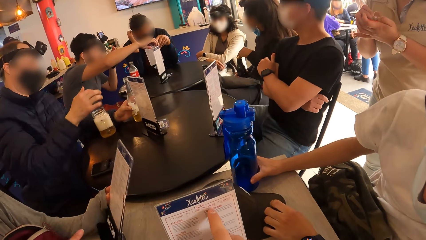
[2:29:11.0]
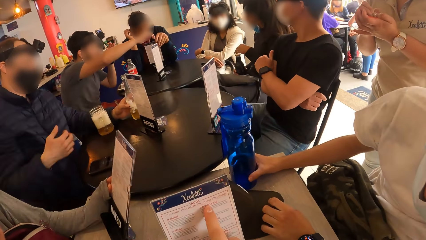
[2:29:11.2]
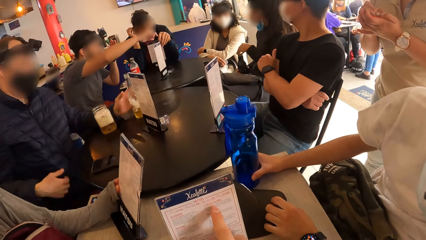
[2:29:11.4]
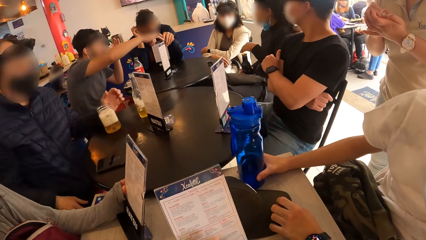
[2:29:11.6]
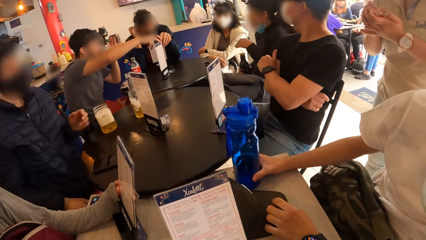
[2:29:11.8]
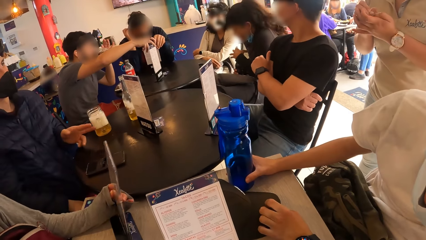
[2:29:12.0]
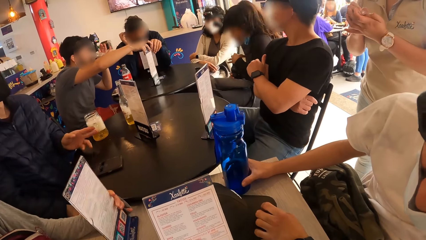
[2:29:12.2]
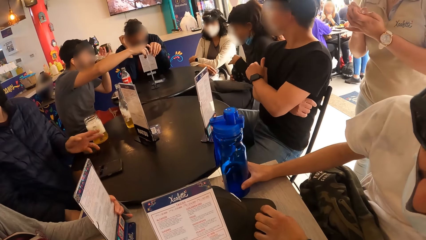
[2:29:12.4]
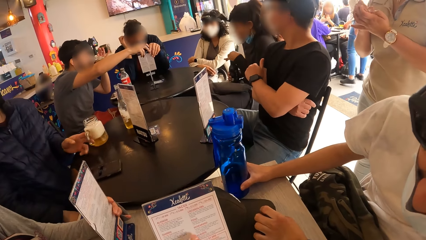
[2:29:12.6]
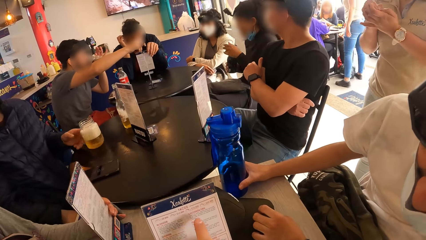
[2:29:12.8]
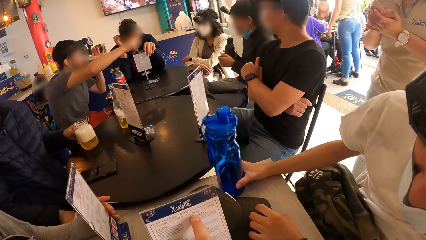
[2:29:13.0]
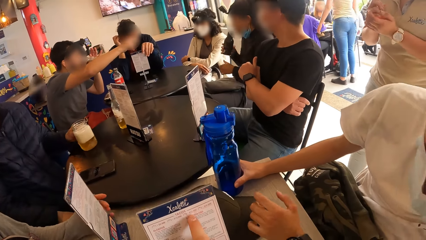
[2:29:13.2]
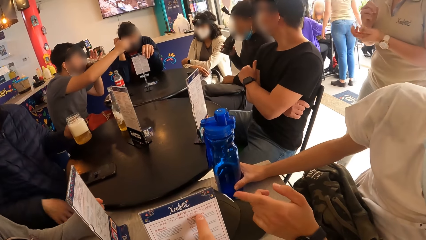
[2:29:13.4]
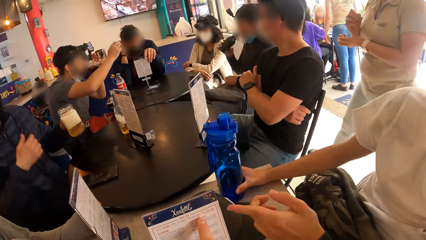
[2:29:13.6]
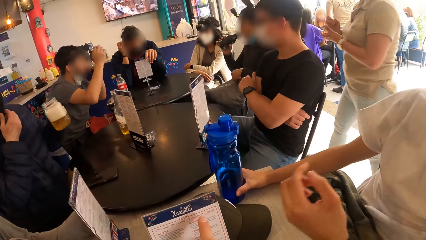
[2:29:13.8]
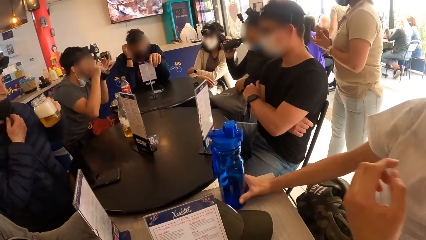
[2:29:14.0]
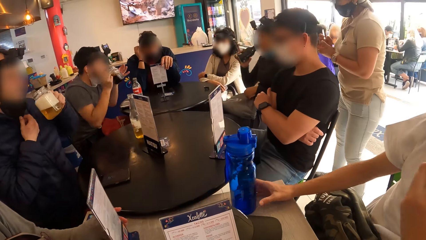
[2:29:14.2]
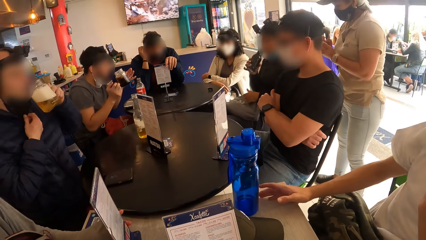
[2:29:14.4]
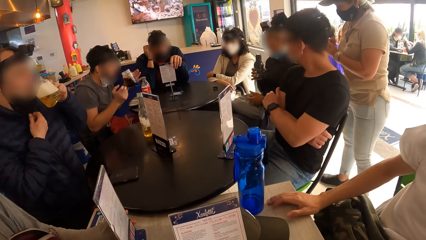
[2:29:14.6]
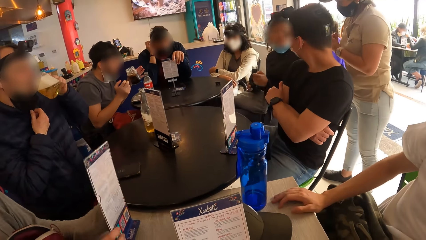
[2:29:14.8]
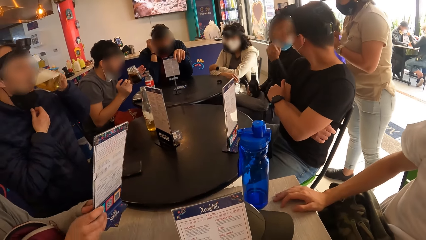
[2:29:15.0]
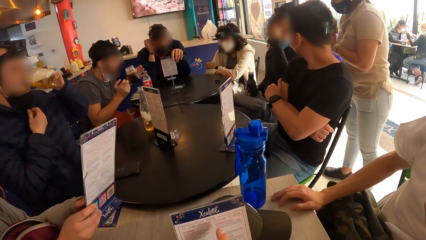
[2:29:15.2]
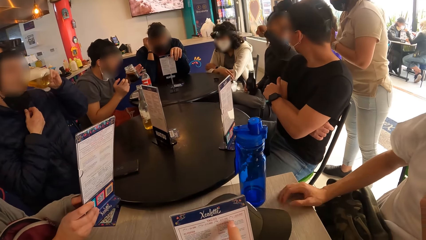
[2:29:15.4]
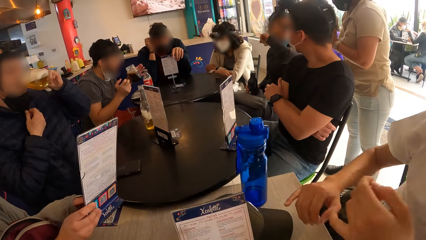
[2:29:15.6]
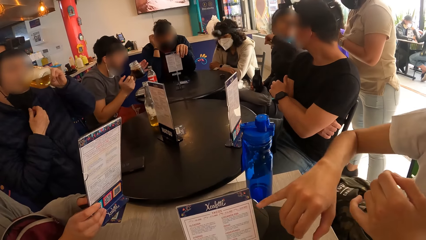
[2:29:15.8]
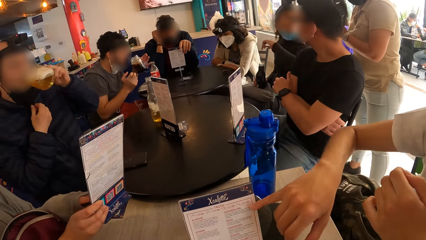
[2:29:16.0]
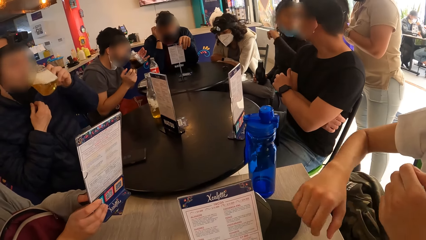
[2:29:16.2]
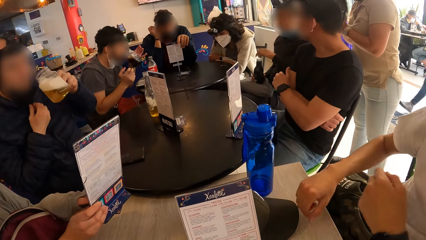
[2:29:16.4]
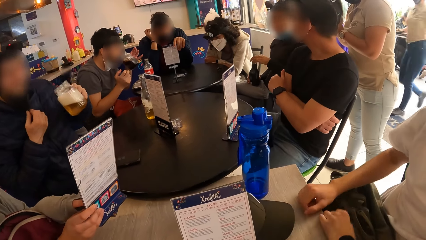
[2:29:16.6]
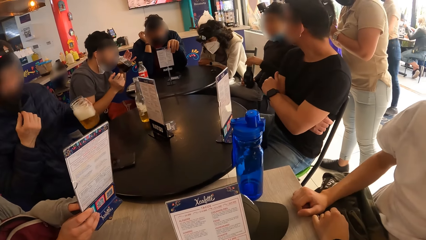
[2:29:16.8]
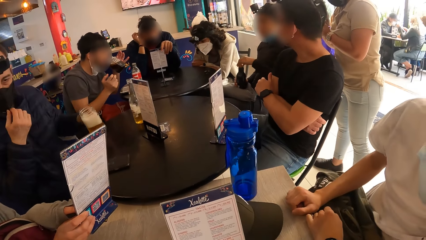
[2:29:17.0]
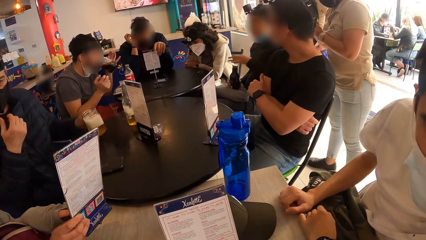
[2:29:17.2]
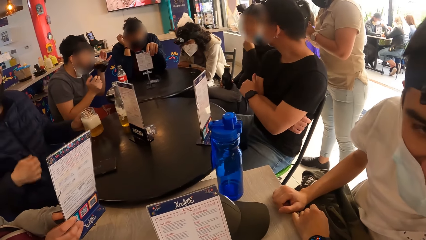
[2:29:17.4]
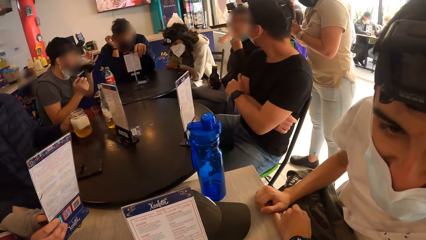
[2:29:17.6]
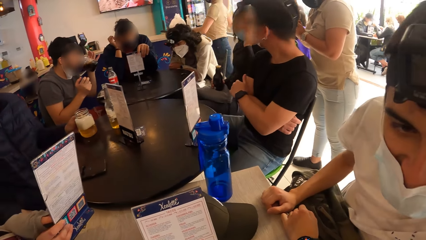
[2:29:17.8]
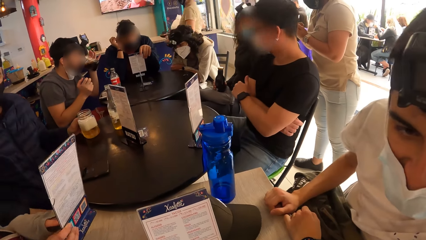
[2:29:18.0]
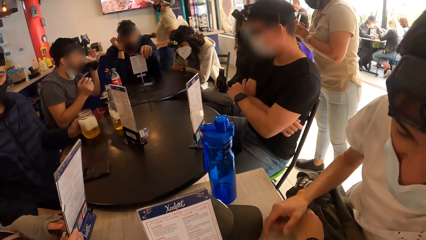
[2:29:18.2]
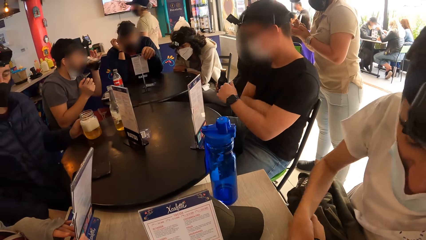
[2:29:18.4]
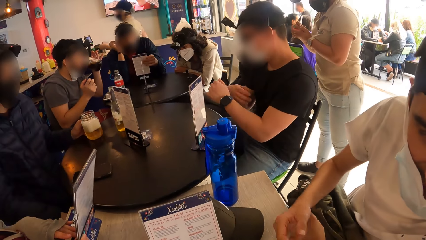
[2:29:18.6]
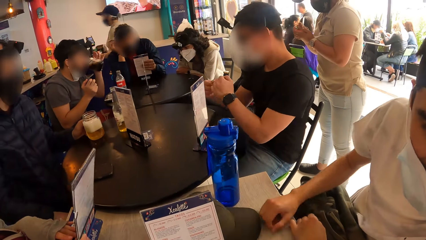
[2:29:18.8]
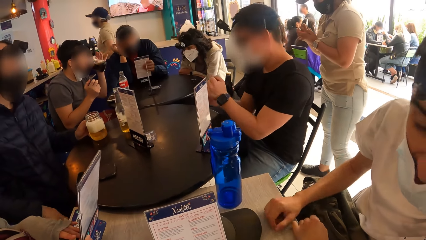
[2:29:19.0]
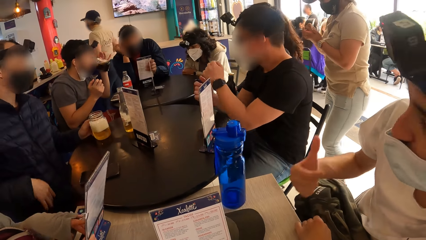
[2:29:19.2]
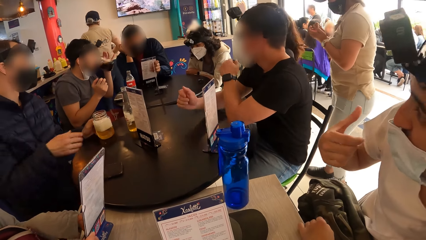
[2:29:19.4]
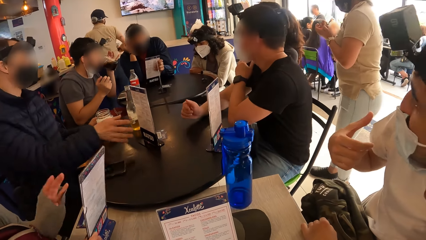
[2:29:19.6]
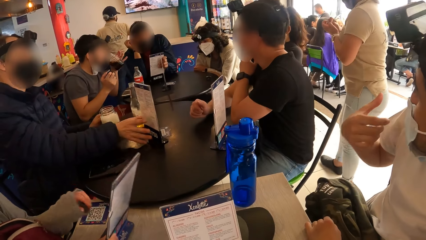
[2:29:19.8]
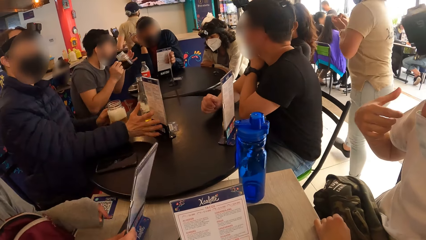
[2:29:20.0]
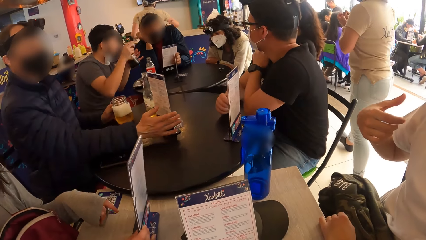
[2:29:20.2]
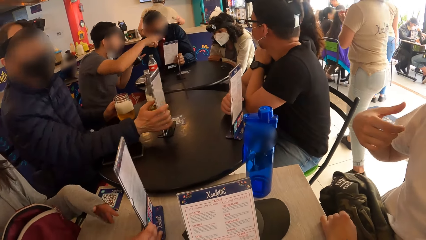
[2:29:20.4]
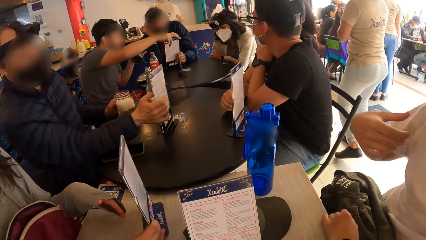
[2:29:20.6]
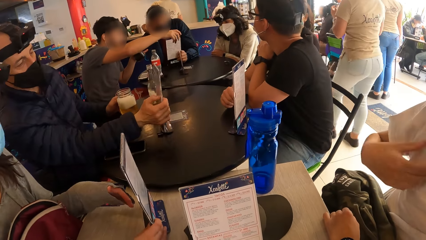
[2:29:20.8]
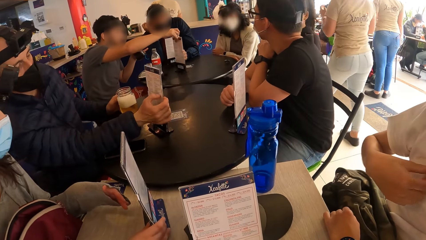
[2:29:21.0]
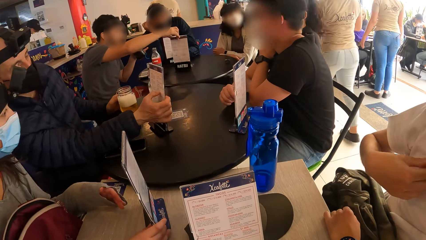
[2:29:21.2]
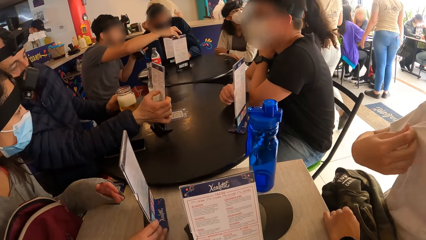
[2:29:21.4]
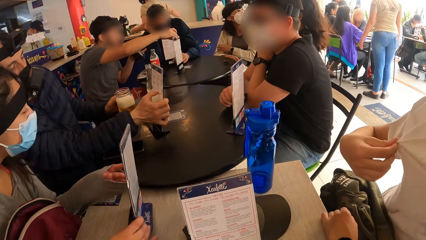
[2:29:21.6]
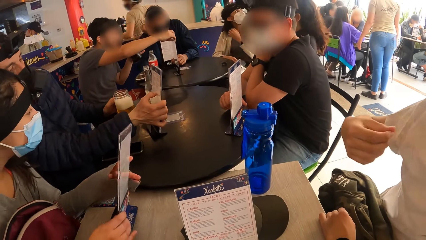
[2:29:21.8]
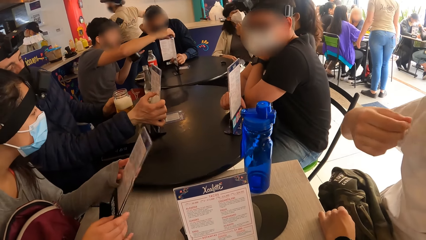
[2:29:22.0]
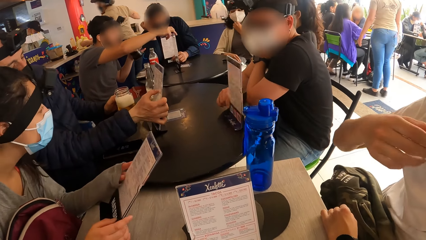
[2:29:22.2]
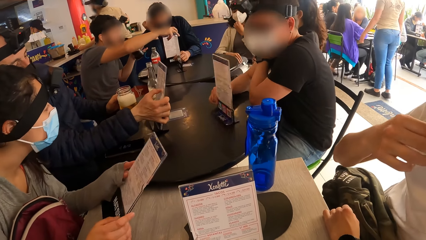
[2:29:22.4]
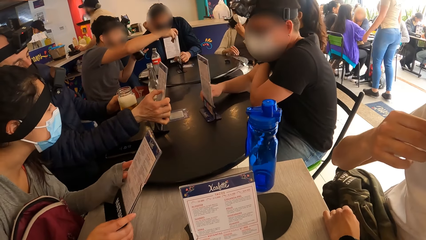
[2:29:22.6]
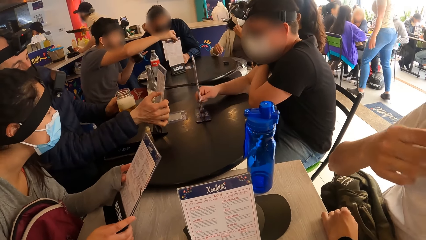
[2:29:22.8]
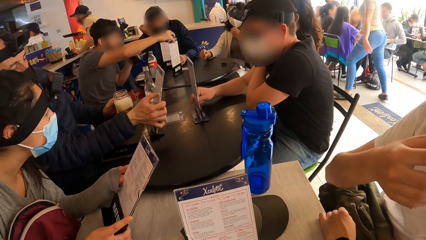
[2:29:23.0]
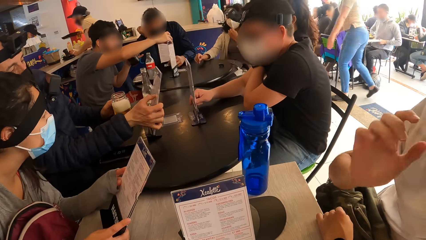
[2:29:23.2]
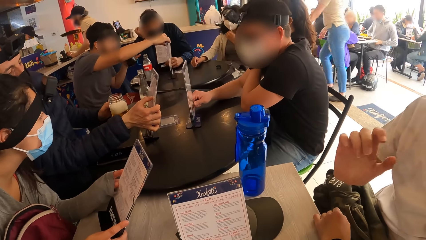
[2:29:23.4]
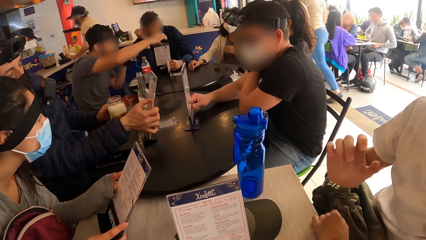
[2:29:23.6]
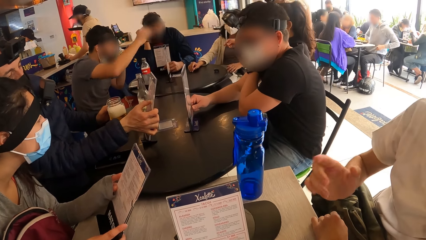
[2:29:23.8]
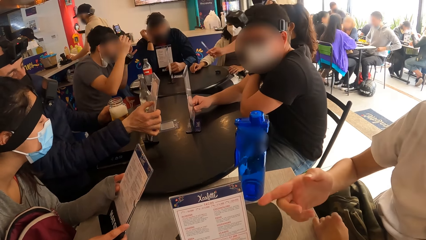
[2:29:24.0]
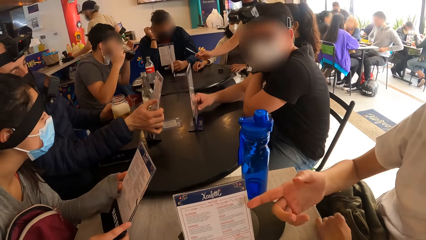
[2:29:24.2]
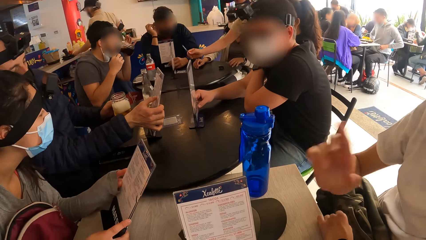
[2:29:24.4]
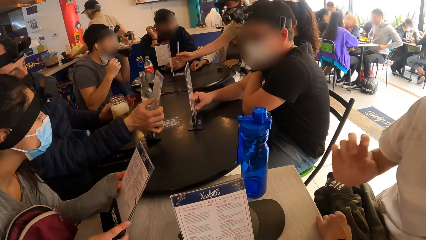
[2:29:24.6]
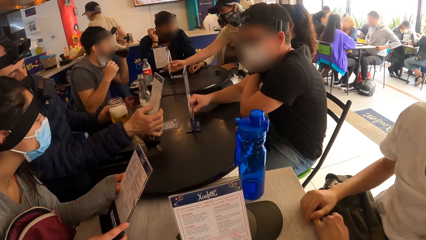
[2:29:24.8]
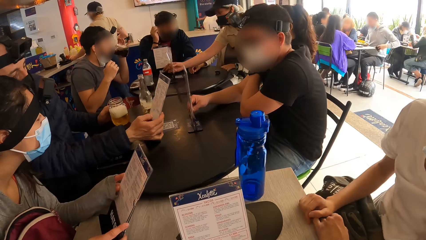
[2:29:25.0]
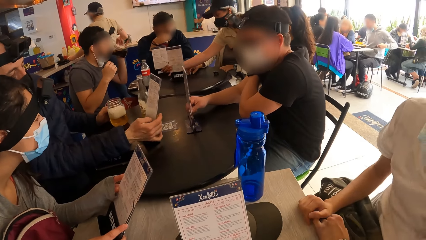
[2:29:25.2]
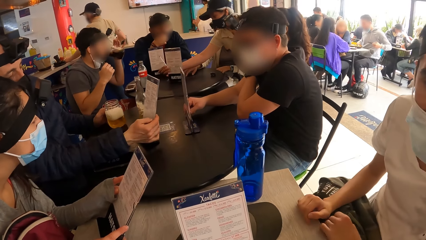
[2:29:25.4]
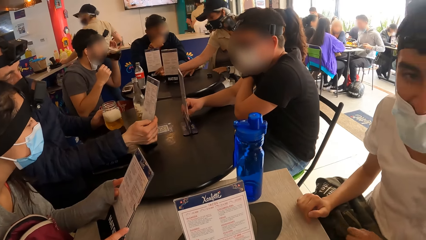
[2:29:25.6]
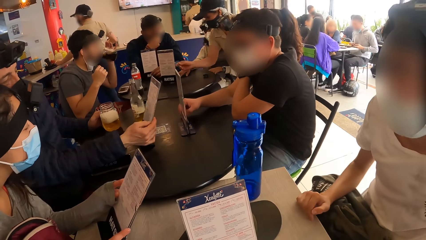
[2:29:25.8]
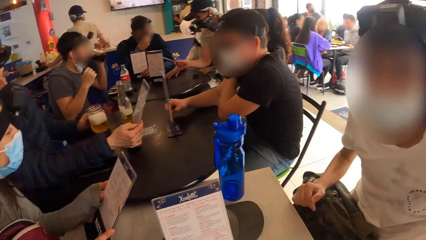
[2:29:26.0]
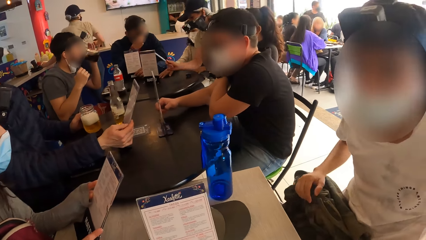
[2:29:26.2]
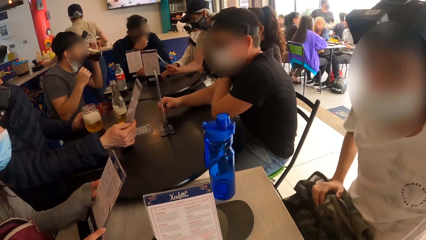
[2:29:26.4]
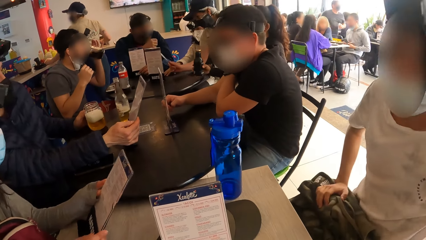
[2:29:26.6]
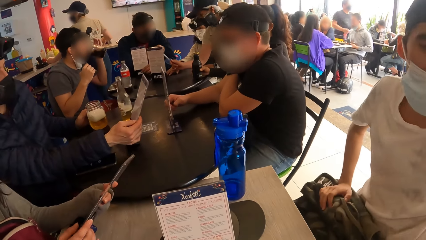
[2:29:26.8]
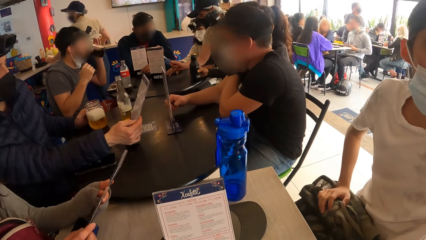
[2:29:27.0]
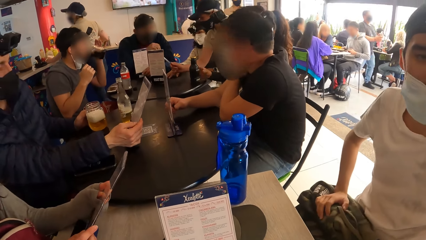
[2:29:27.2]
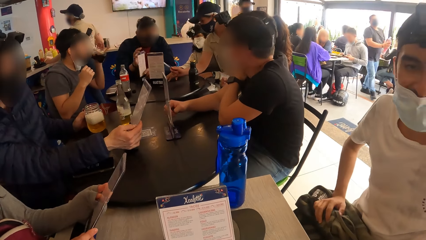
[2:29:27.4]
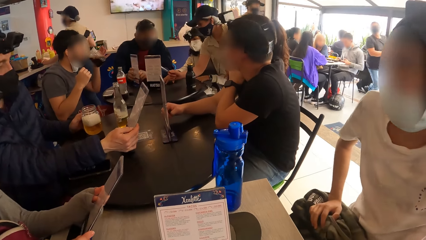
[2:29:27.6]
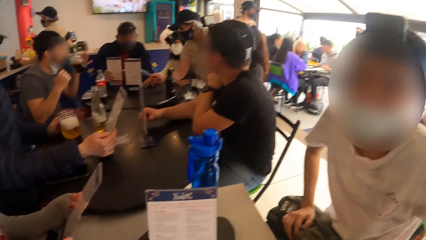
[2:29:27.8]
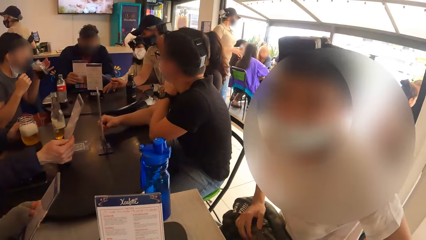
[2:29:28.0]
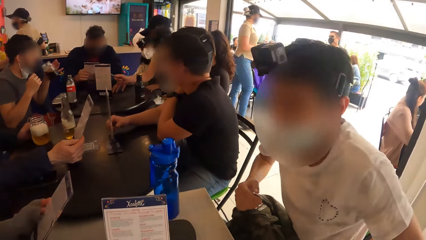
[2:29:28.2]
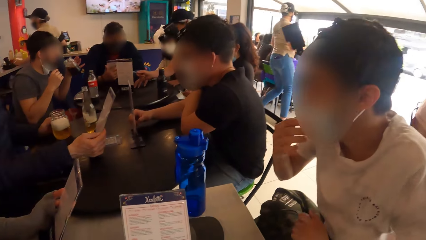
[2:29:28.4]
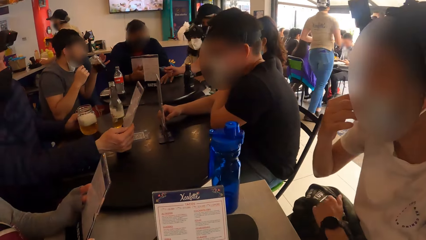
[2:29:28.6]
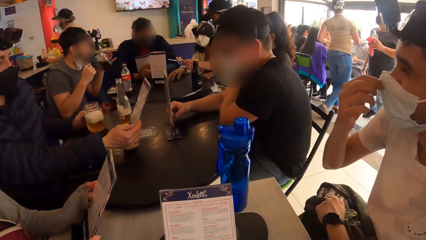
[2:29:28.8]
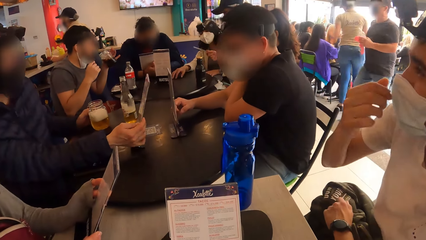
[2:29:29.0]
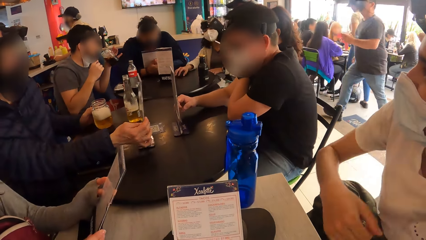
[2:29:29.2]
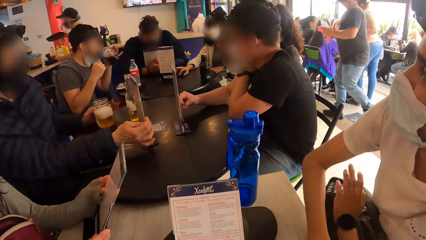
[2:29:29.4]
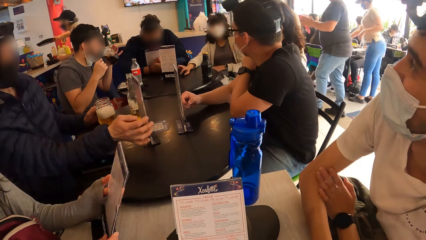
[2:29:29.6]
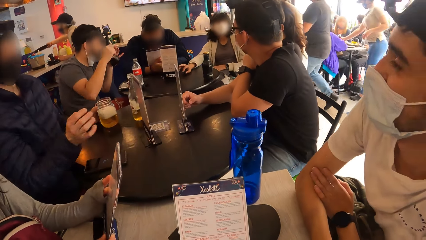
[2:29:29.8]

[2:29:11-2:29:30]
The camera wearer points at the menu card. A man points at the menu card. The camera wearer points at the menu card. The man points at the menu card. The camera wearer looks at the menu card. The man interacts with the camera wearer. He points a finger. The camera wearer looks at the menu card. The man moves his hand. The camera wearer looks at the menu card. They look around the restaurant.
